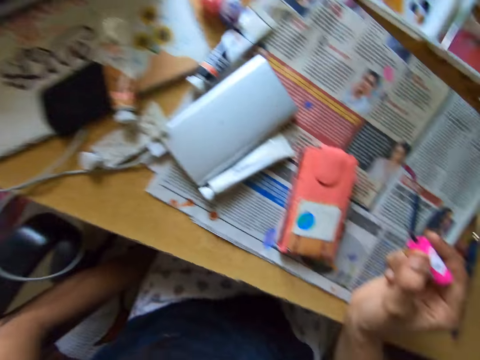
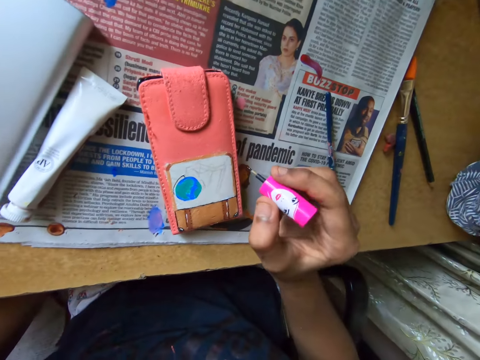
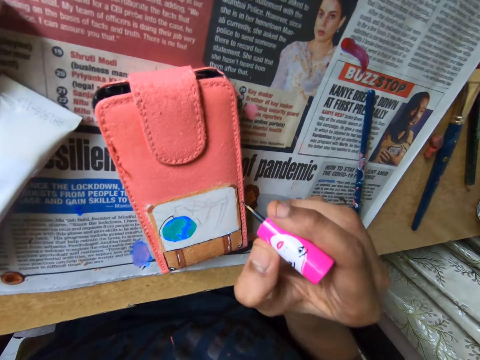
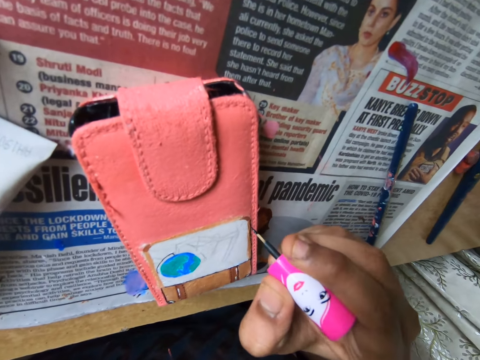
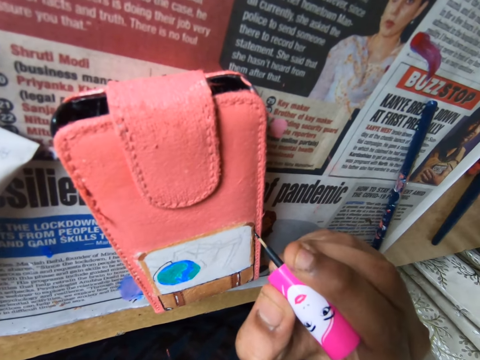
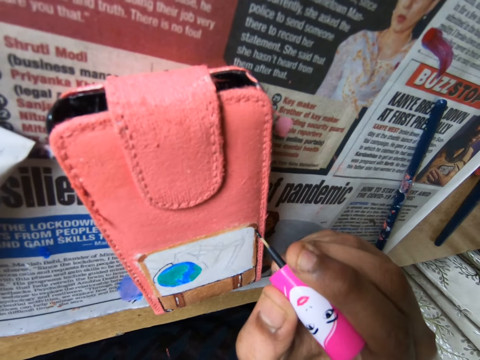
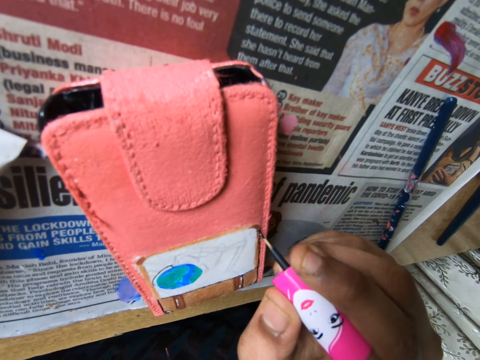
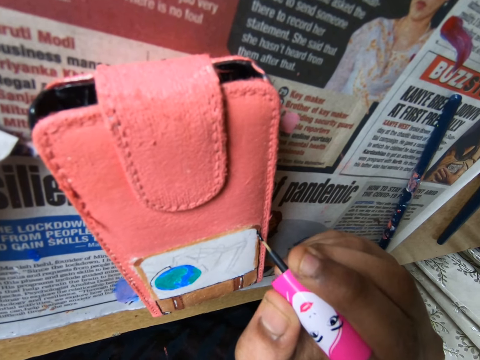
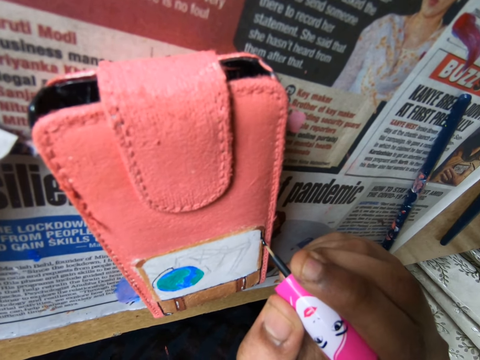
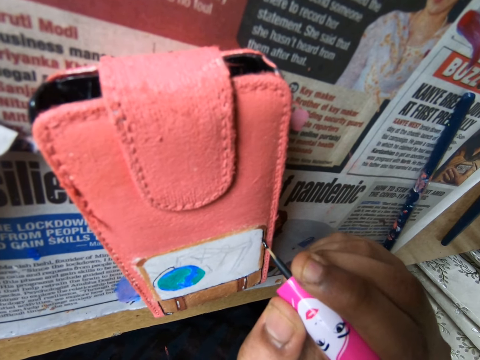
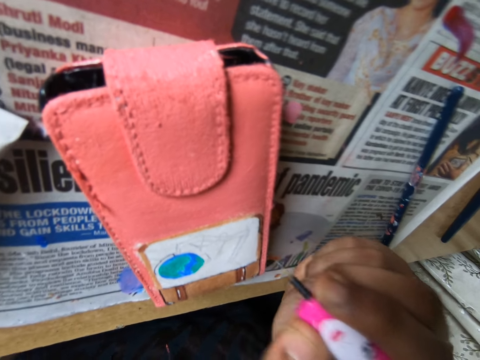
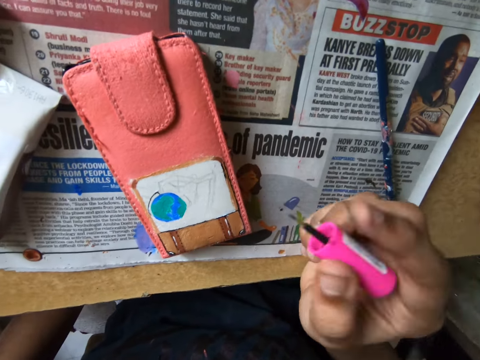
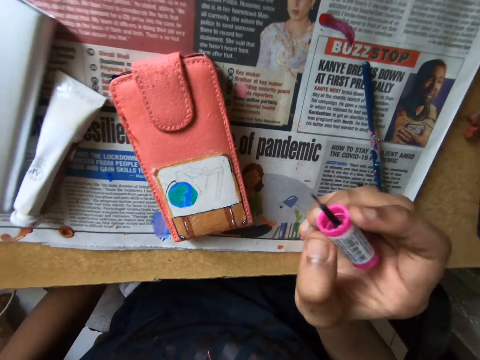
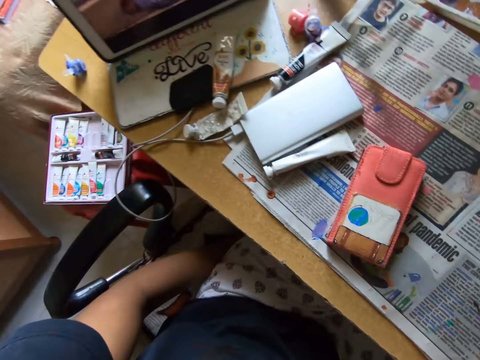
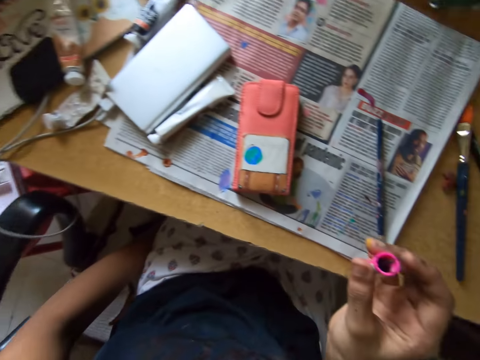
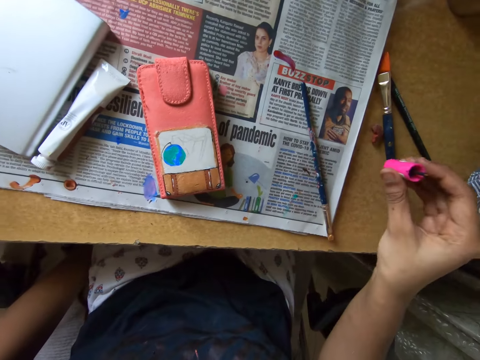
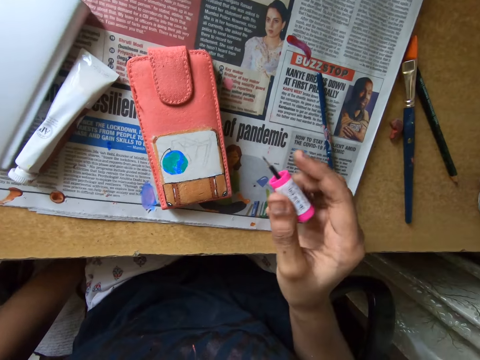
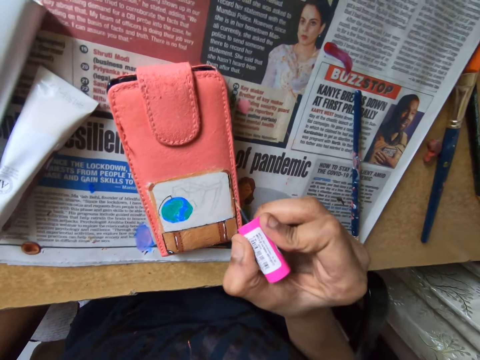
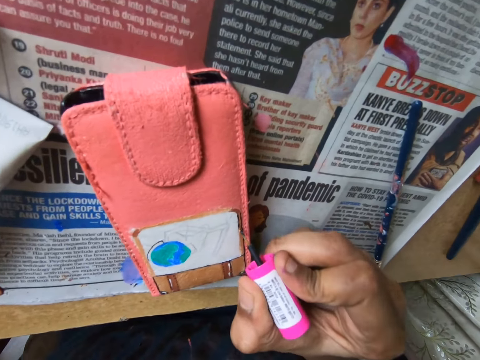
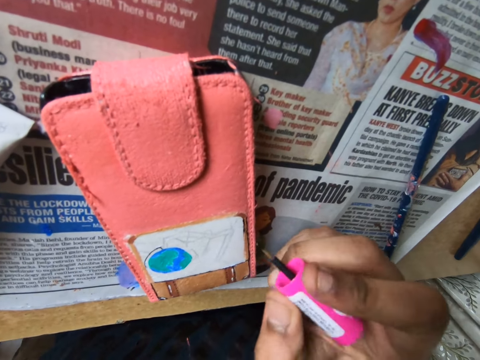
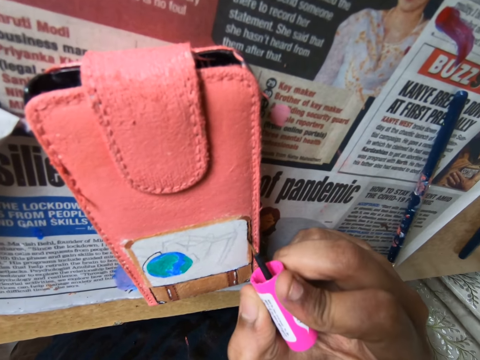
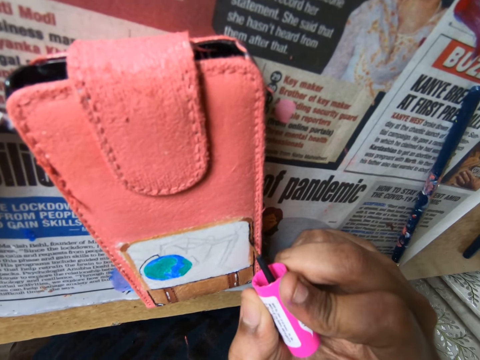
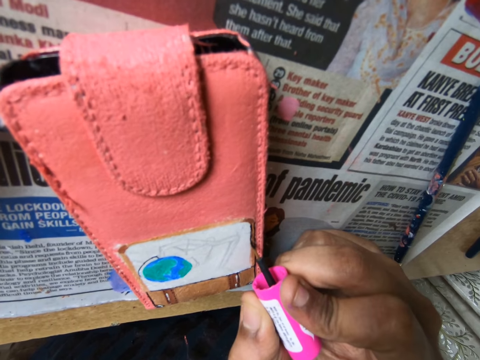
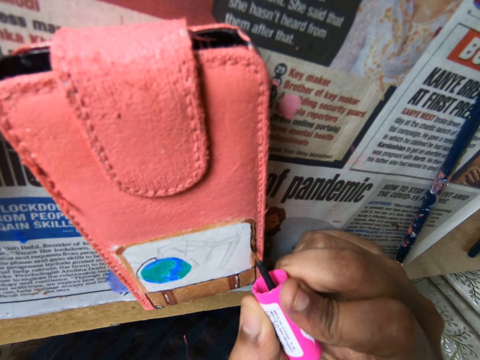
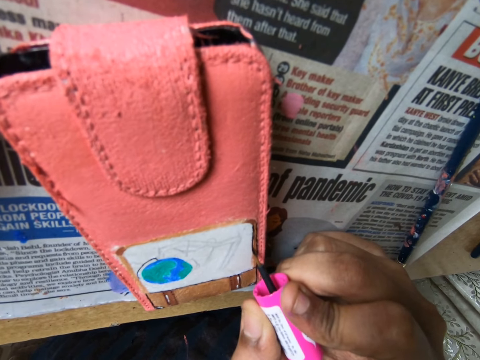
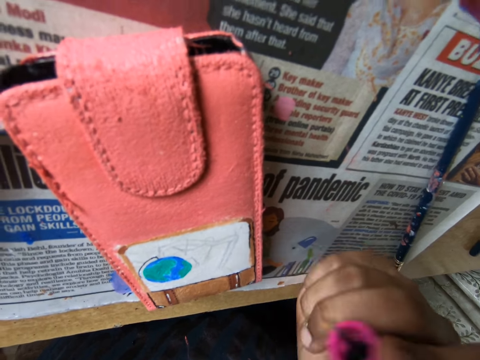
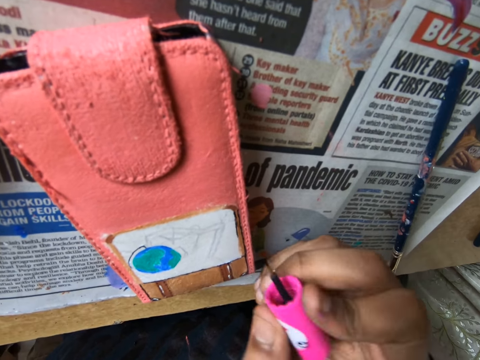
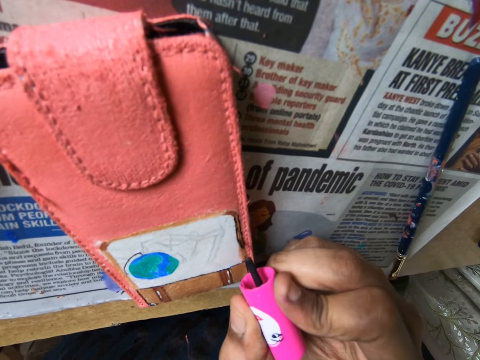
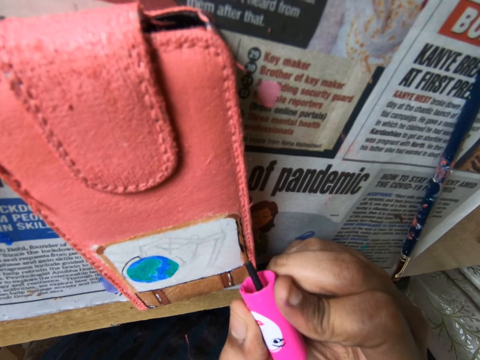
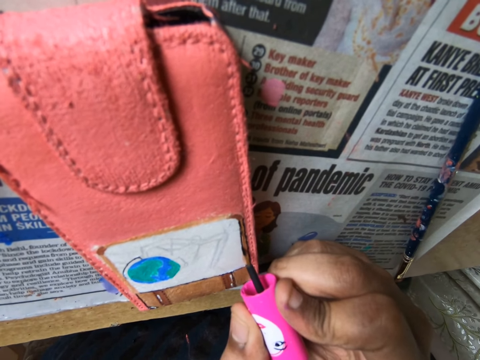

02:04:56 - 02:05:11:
The camera wearer paints a picture with a polish brush.

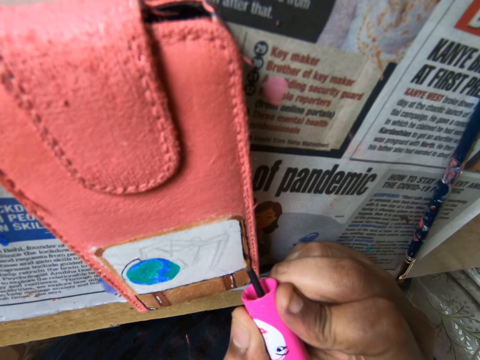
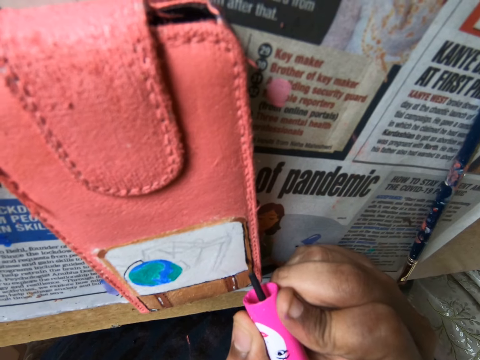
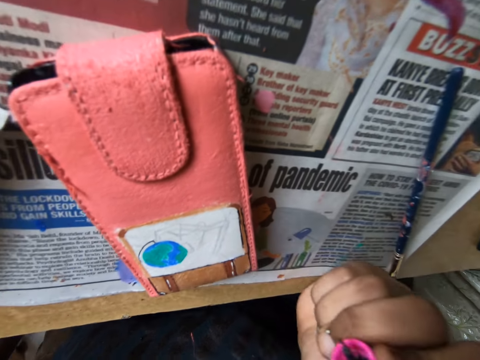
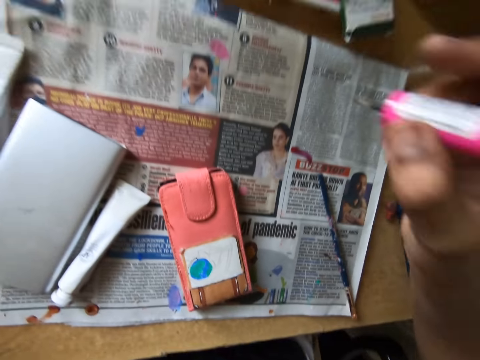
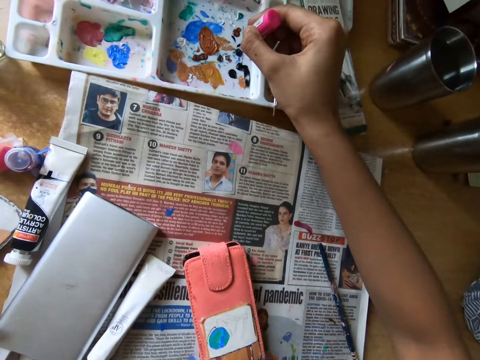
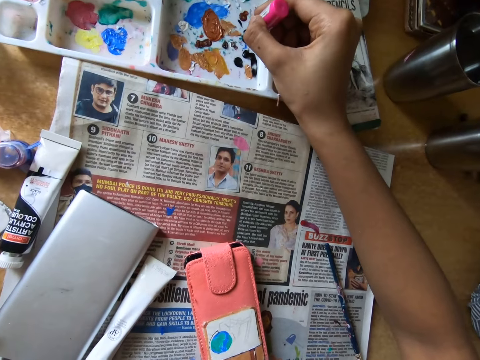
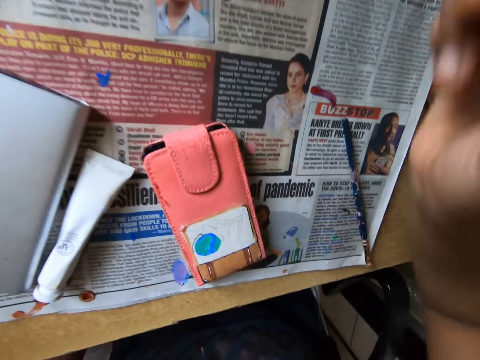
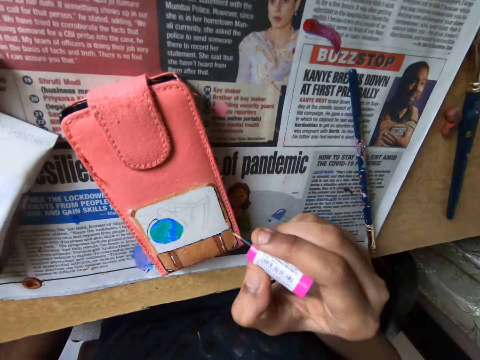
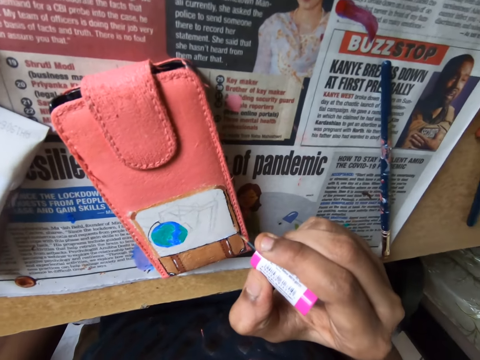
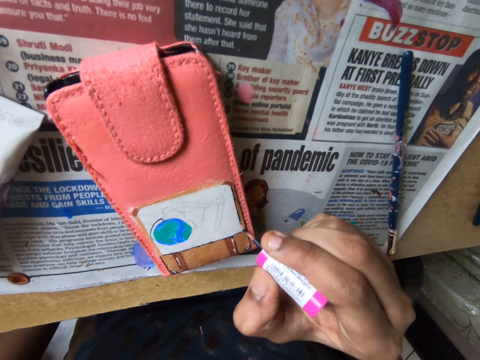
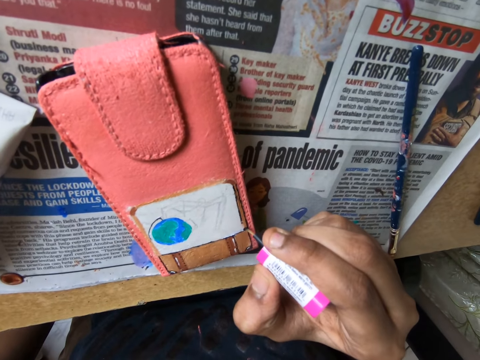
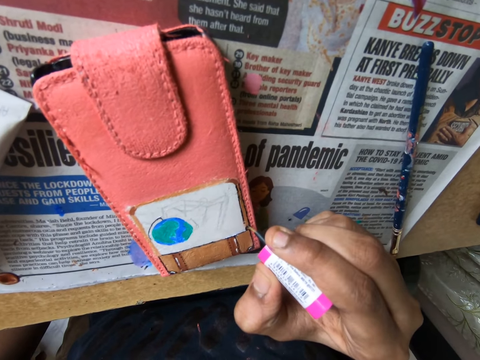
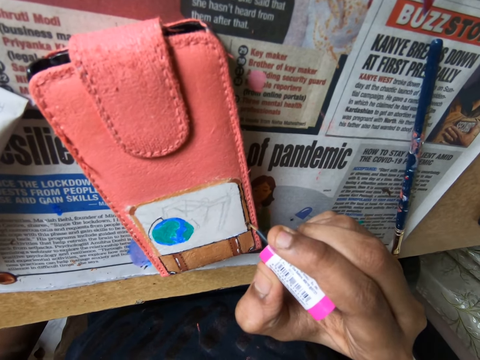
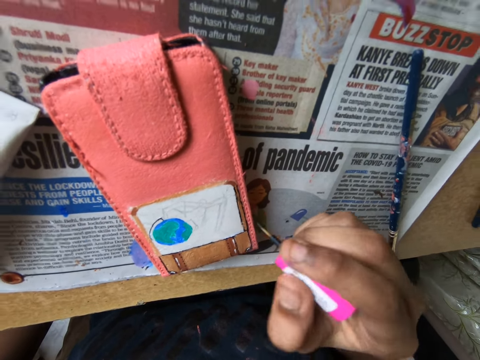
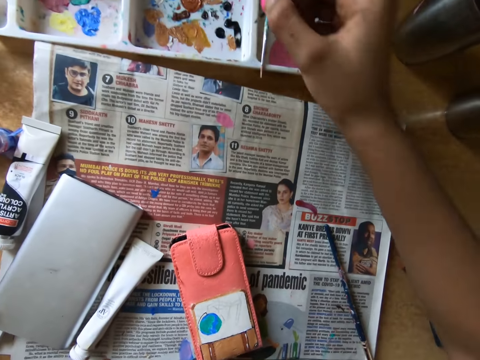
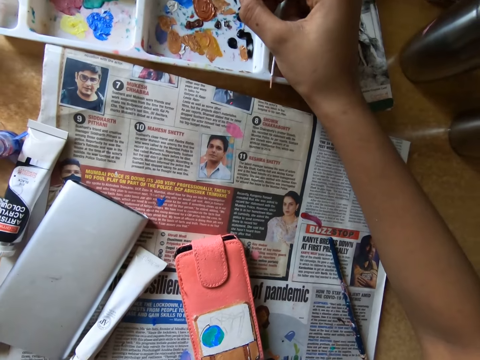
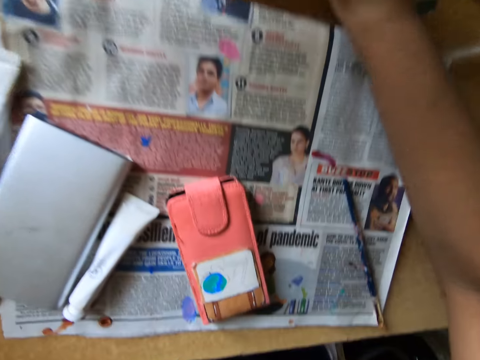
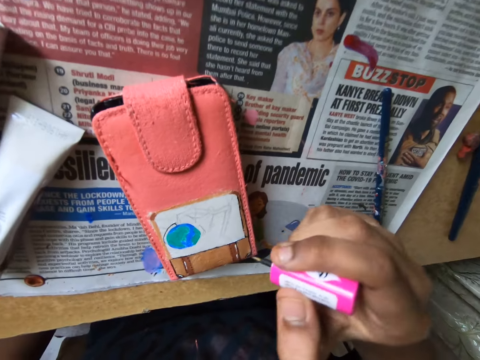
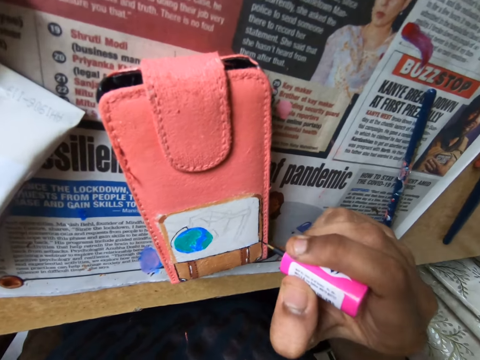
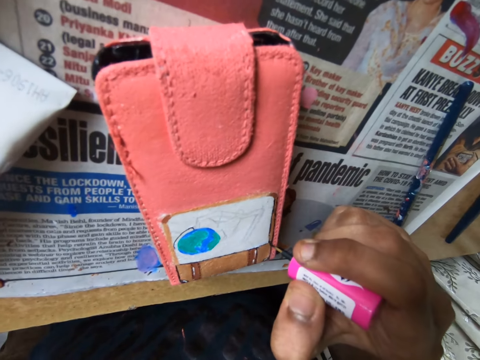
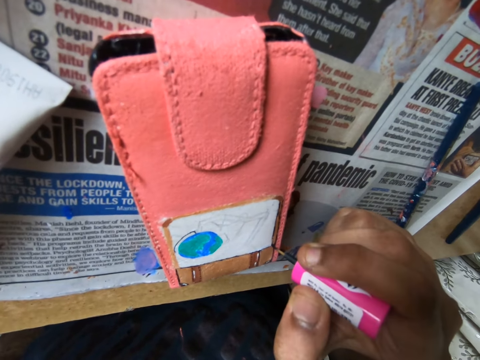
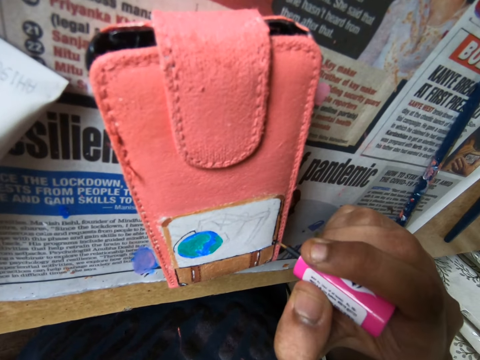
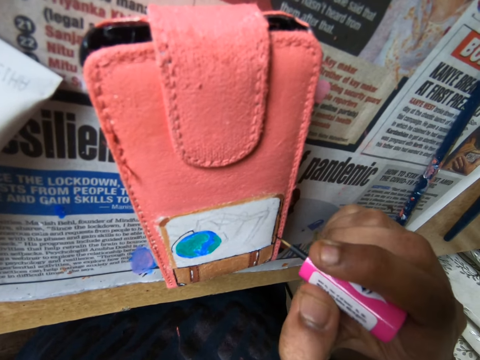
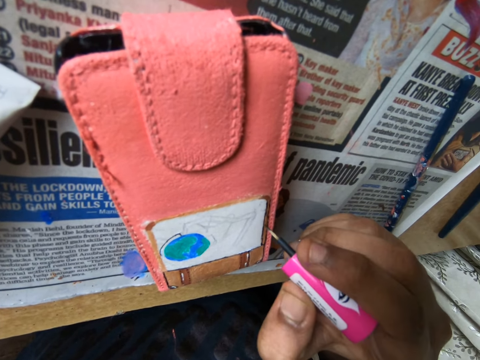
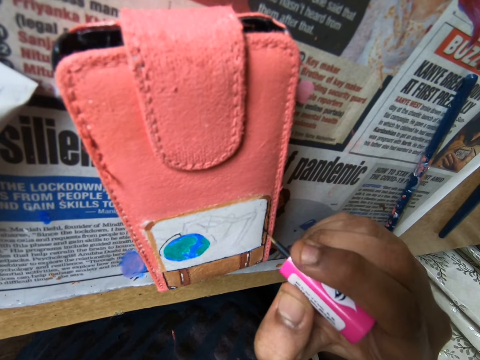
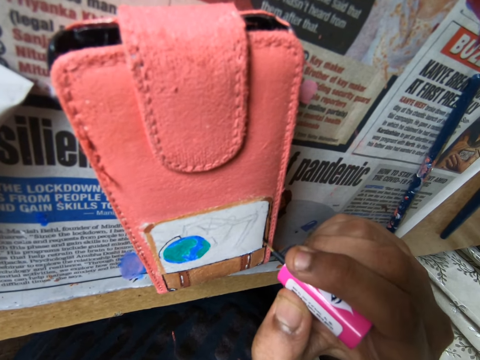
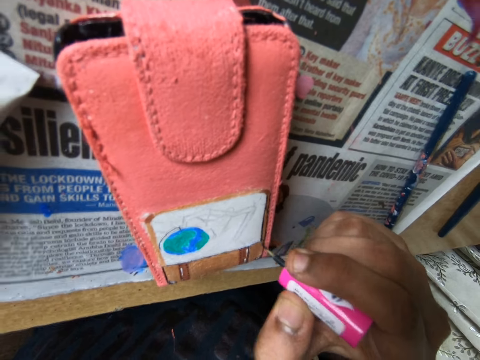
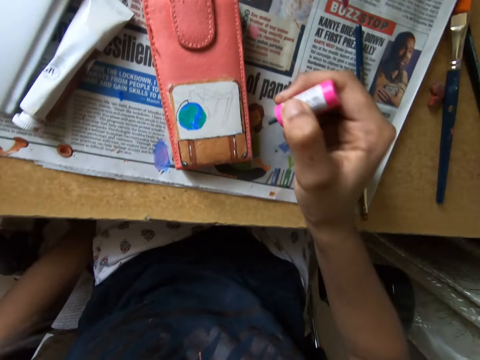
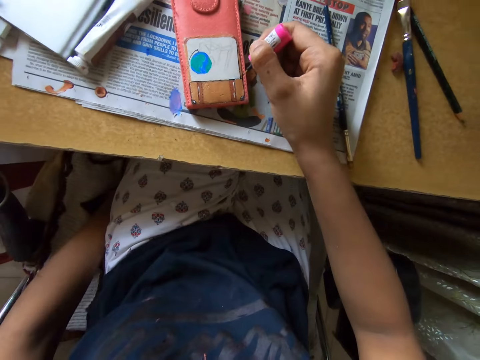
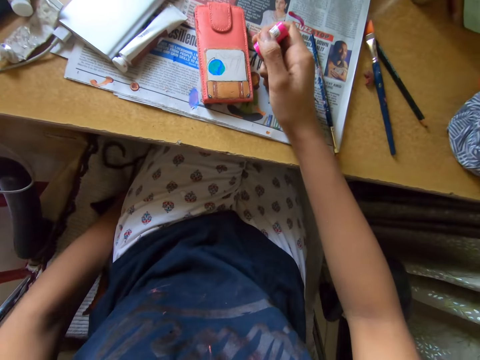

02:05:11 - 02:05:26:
The camera wearer rubs a polish brush in the container and scoops paint with the brush. They paint a picture with the polish brush. They scoop paint with the brush and rub the polish brush in the container. They paint the picture with the polish brush.
